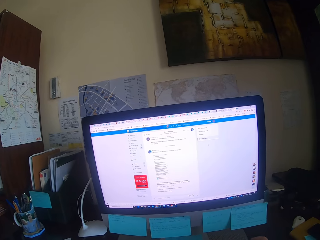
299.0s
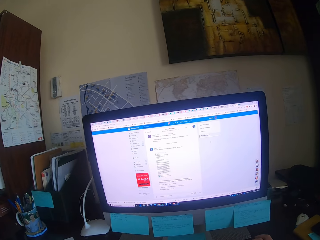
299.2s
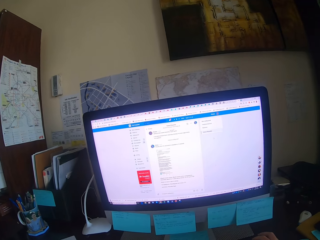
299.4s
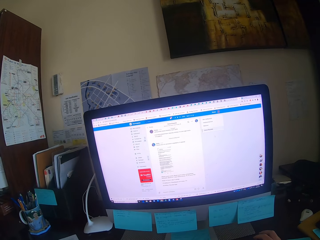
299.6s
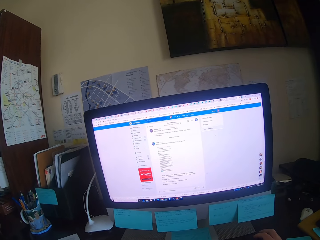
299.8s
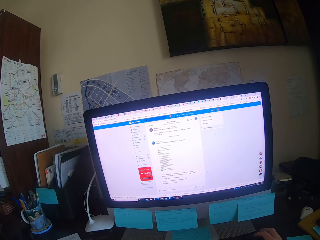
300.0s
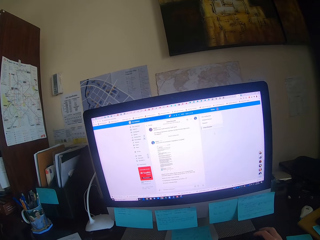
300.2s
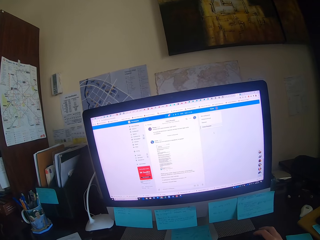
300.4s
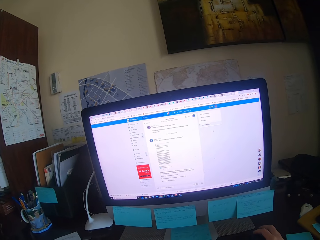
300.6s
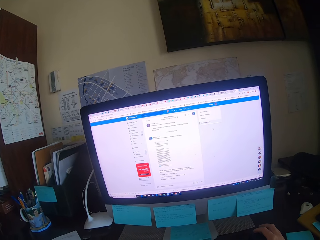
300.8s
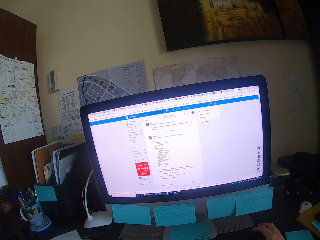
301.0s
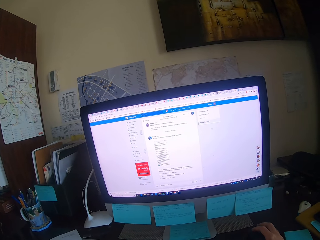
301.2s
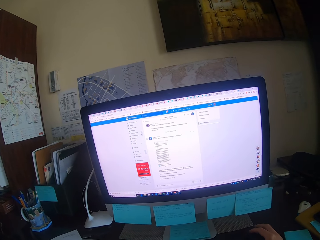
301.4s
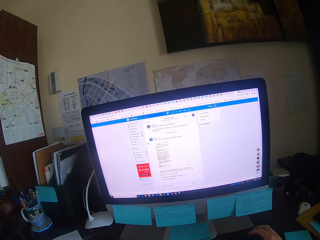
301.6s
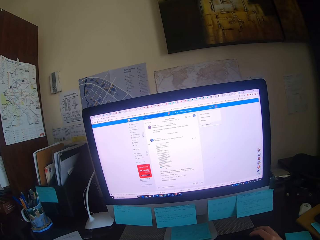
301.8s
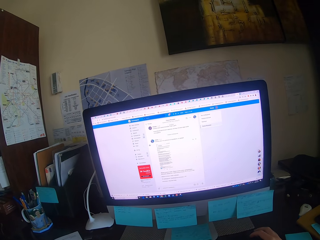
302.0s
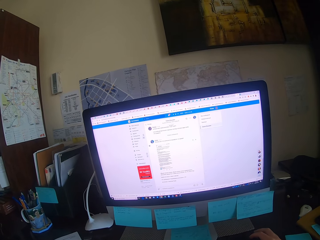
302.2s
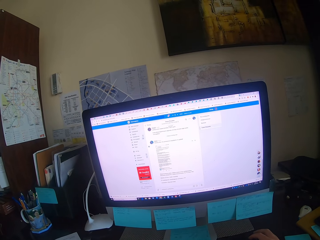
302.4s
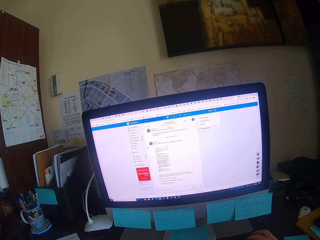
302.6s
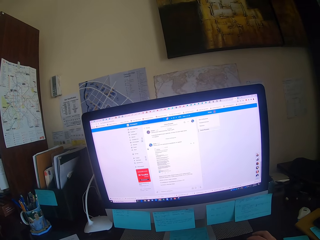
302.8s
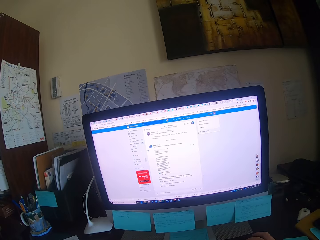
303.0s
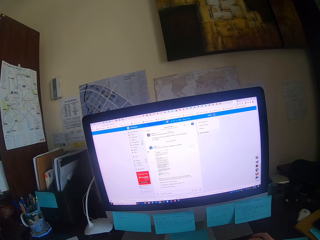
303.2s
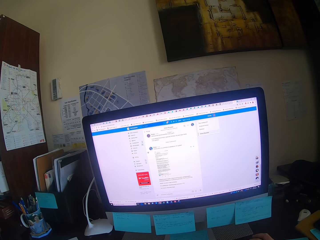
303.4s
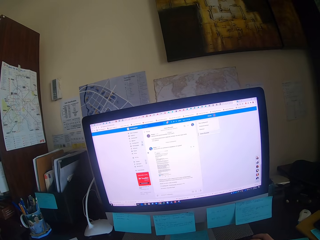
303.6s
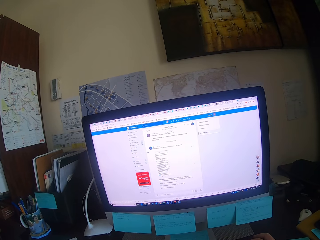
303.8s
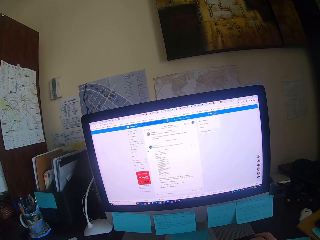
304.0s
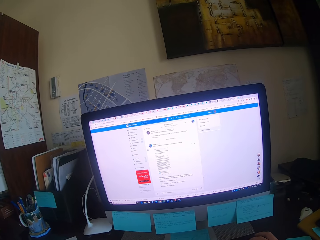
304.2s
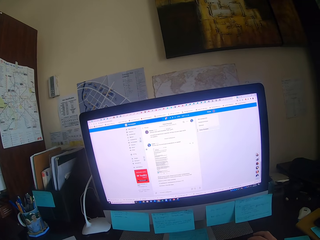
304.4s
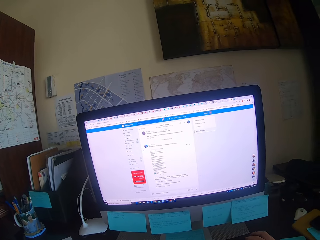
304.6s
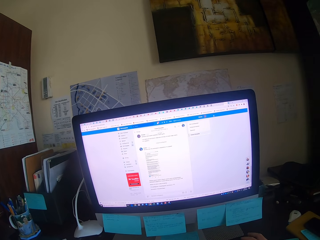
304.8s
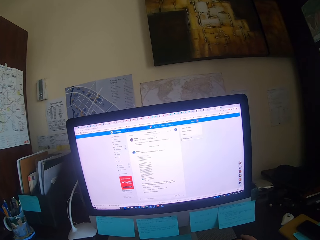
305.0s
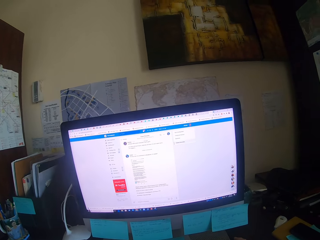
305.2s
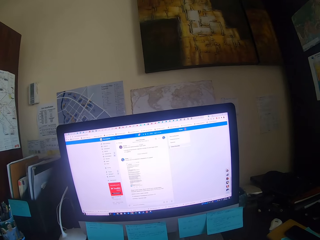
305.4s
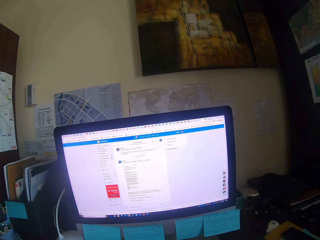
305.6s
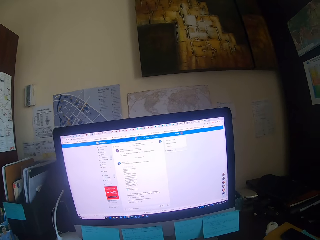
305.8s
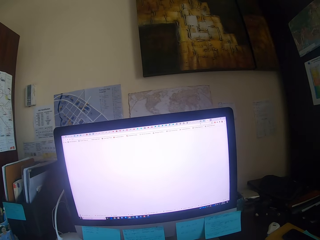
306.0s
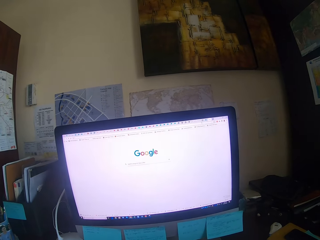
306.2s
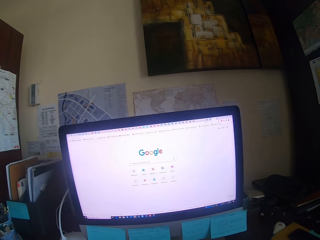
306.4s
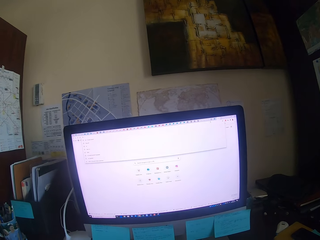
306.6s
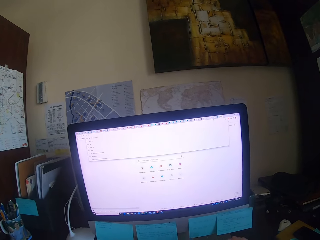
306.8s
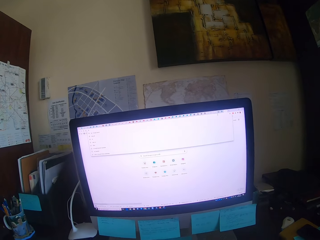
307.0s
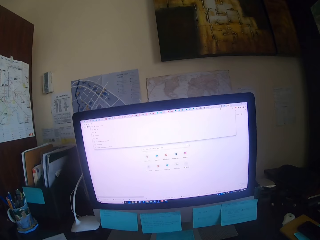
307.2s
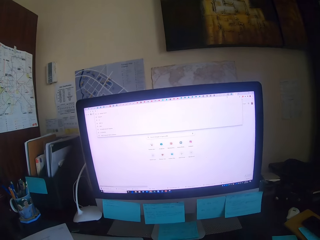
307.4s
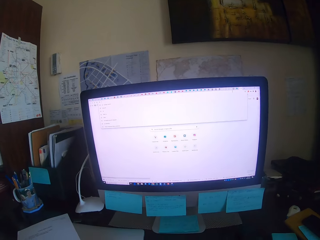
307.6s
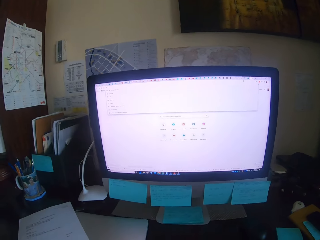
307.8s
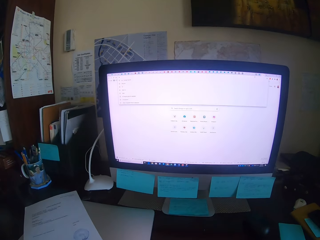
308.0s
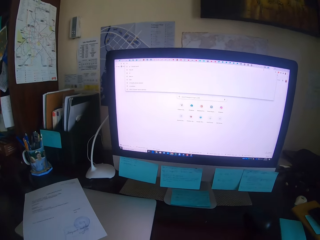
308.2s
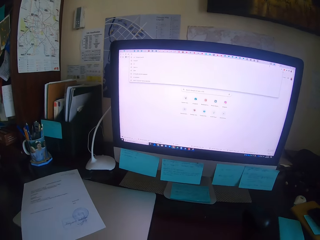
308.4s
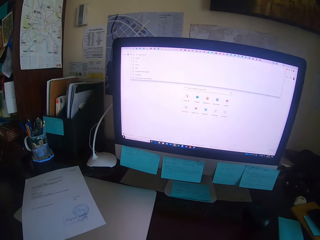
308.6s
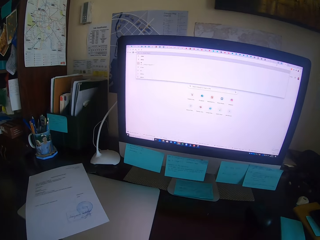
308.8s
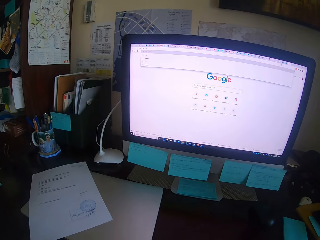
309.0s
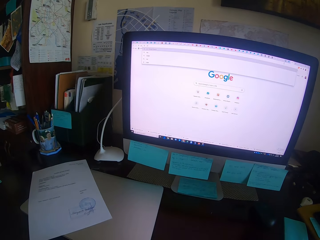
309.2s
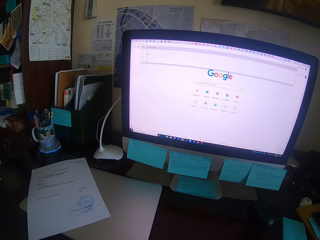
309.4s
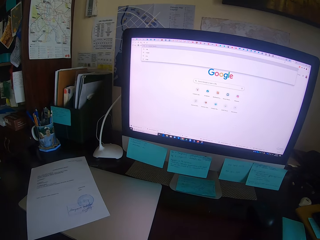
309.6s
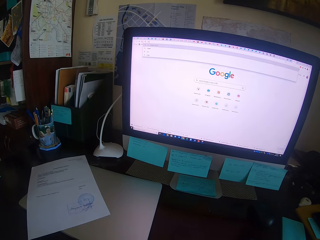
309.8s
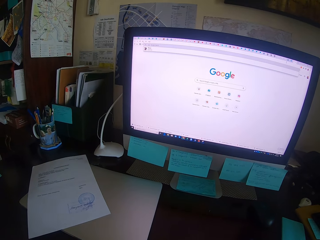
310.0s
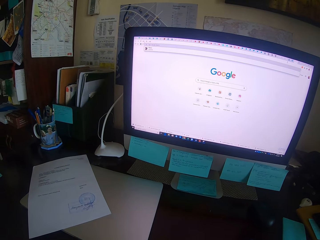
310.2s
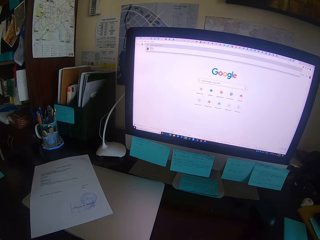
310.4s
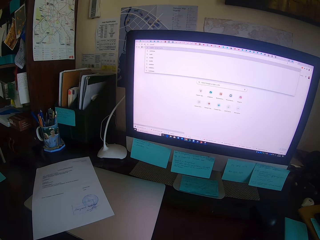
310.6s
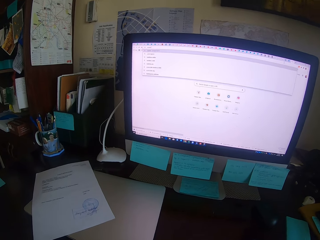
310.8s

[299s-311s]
The camera wearer focuses on a computer. They type on the keyboard.

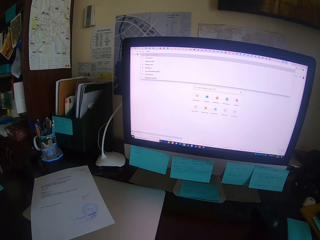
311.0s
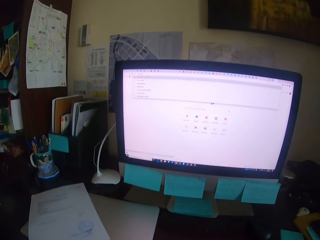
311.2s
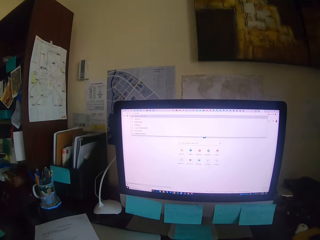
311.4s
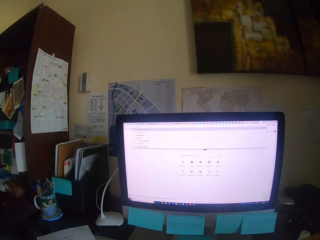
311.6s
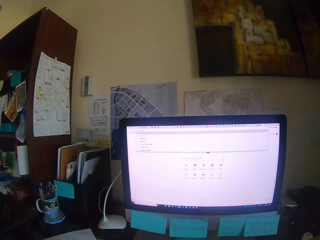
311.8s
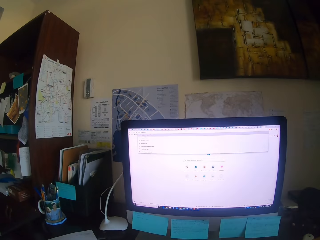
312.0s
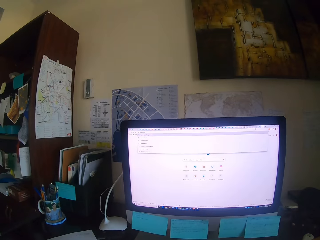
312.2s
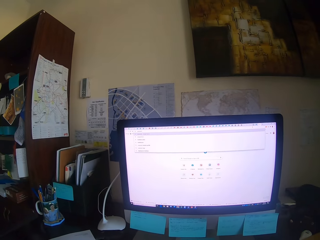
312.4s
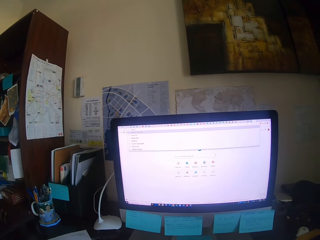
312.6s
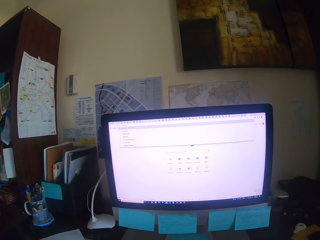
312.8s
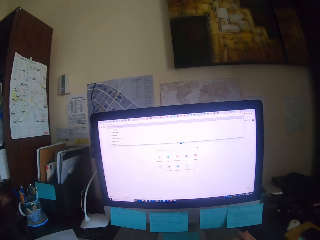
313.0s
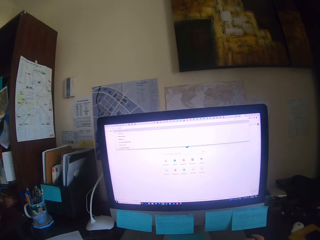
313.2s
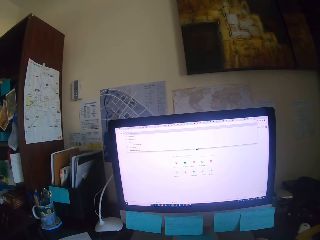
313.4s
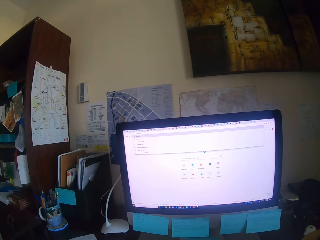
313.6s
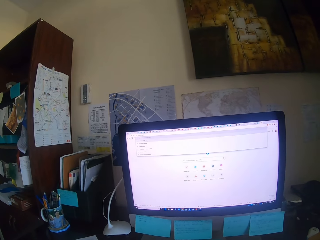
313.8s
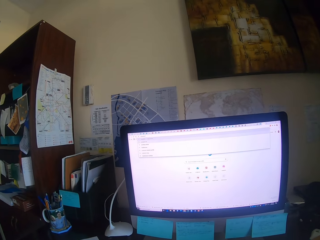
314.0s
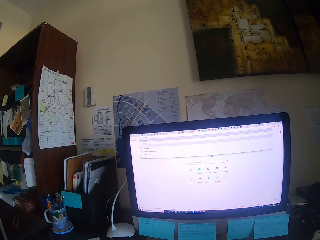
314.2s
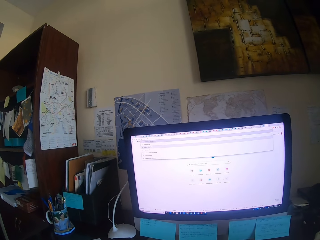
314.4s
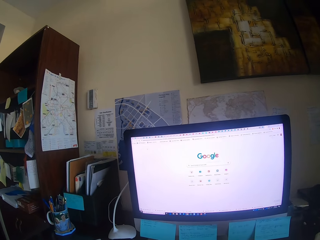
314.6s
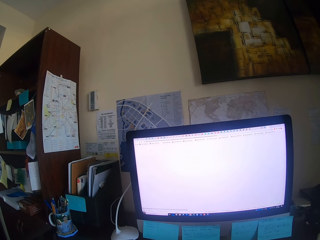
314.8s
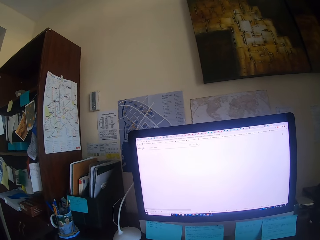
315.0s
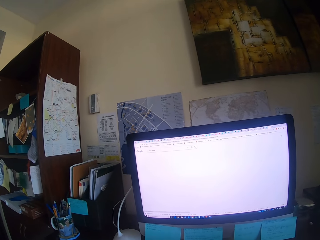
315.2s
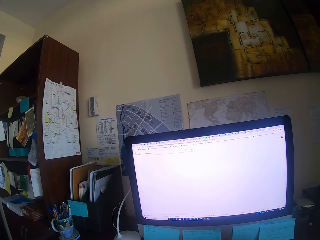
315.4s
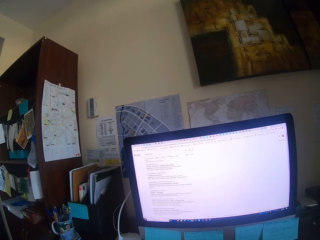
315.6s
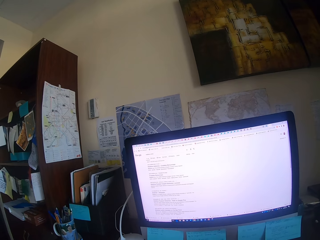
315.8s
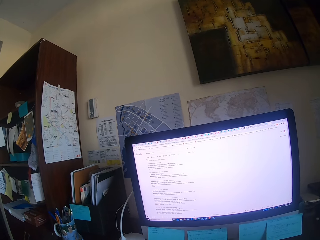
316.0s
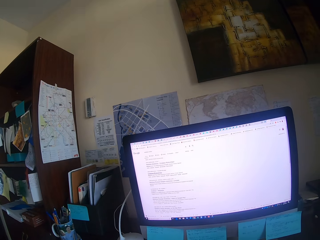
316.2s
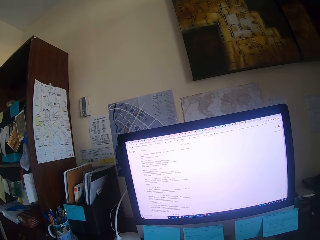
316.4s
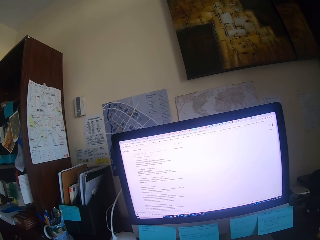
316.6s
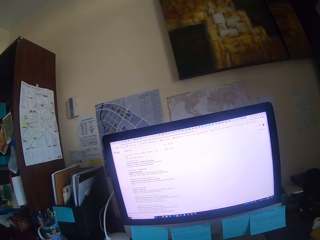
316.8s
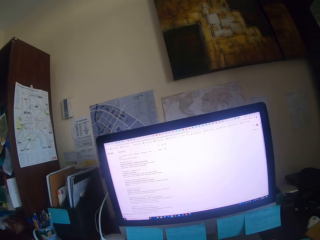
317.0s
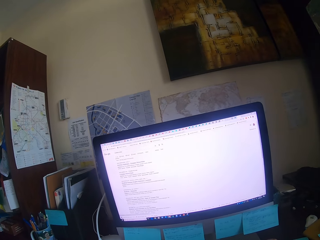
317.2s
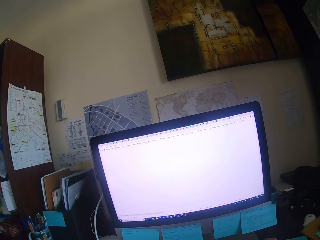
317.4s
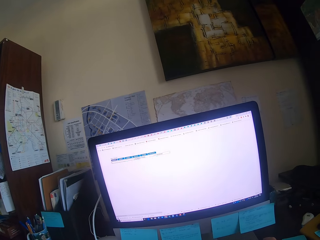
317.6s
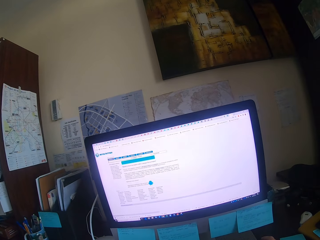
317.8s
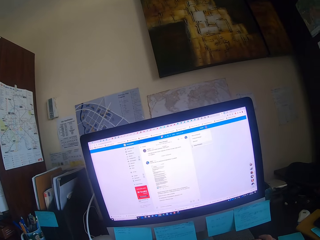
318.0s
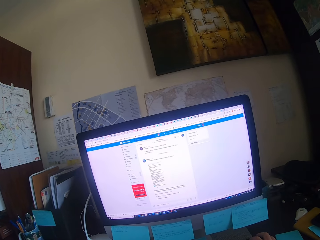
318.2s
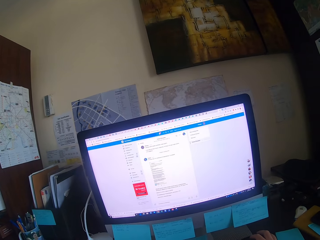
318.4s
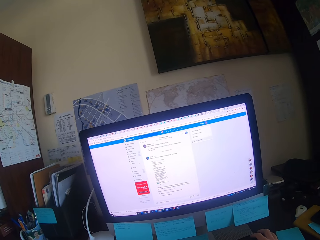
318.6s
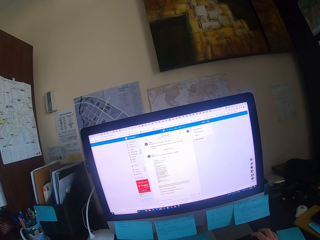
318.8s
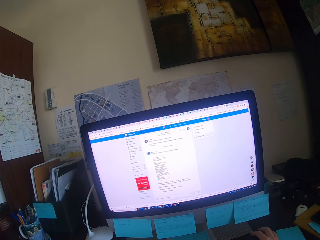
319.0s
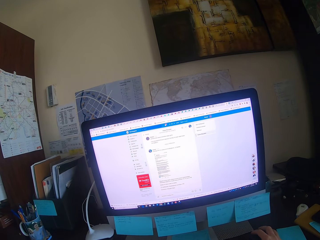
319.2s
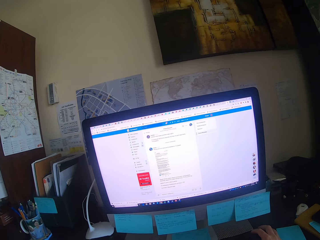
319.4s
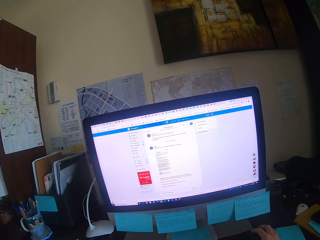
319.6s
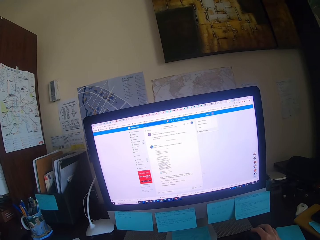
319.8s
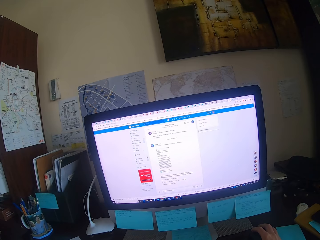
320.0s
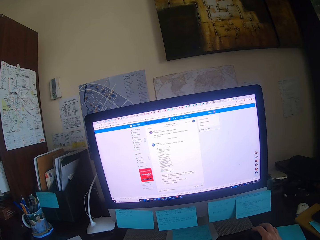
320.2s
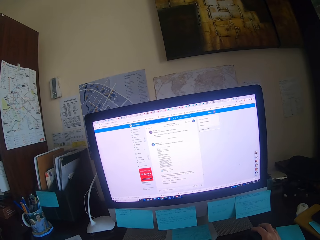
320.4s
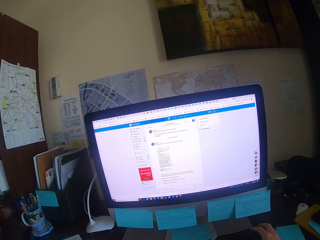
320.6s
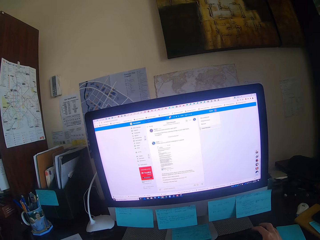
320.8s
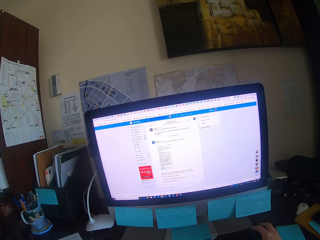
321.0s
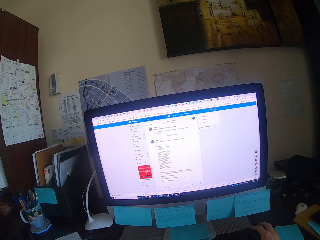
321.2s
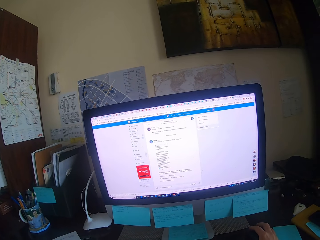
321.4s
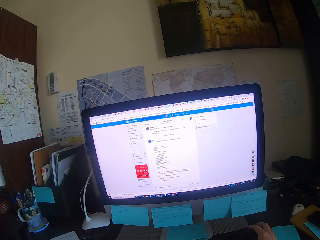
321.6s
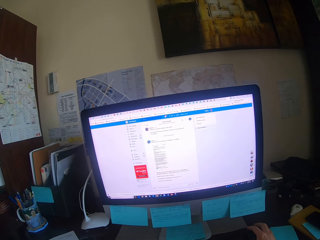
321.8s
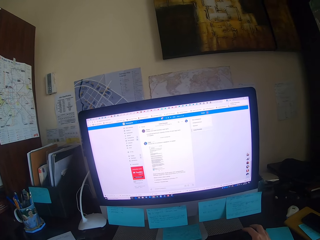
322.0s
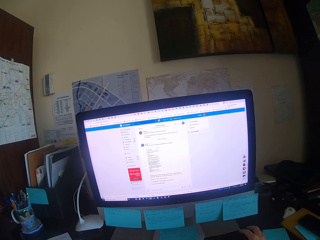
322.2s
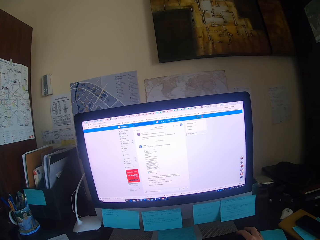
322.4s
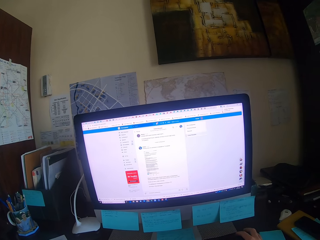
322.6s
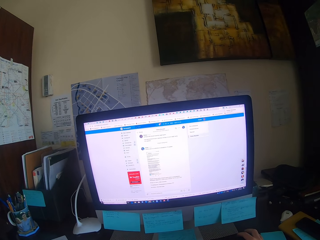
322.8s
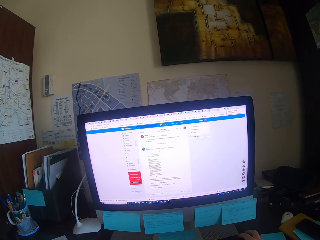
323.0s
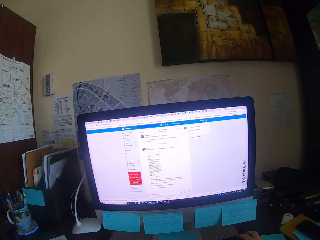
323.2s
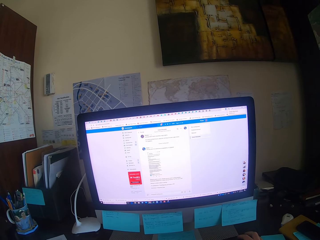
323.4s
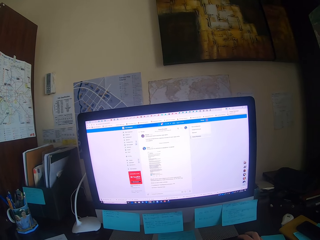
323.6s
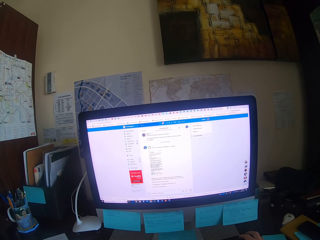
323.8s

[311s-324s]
The camera wearer holds a mouse. They operate the desktop. They focus on a computer.
